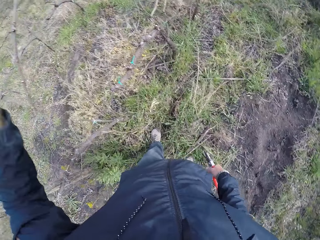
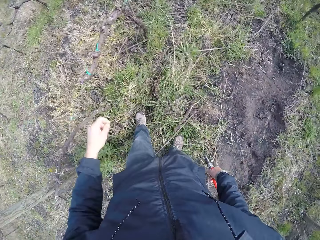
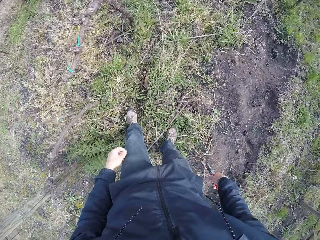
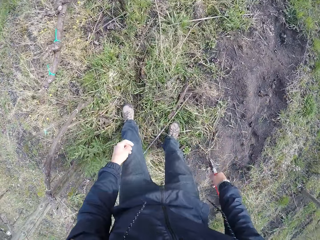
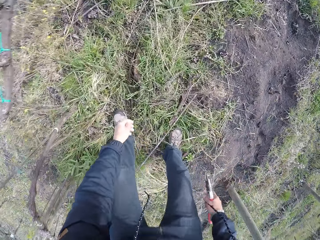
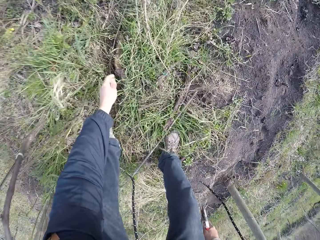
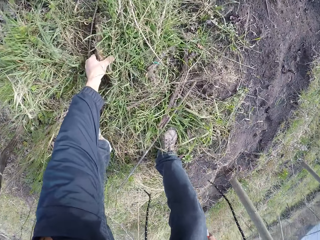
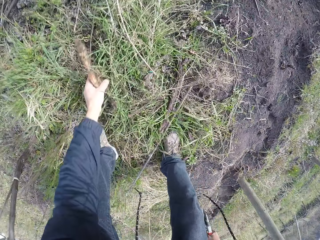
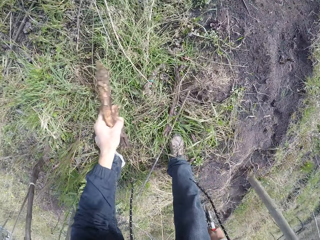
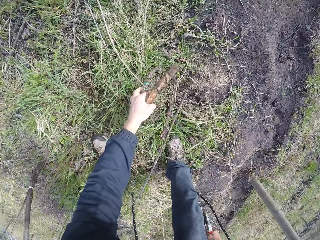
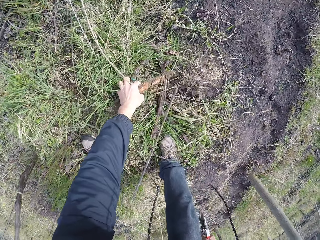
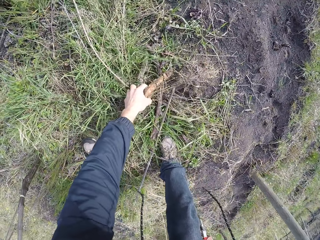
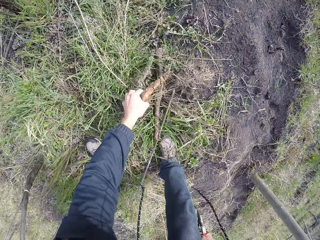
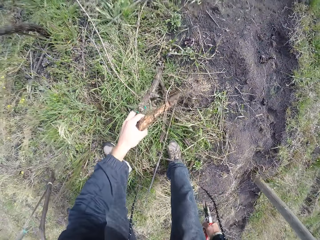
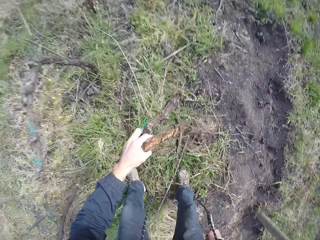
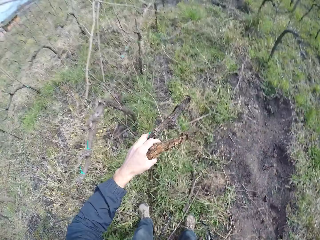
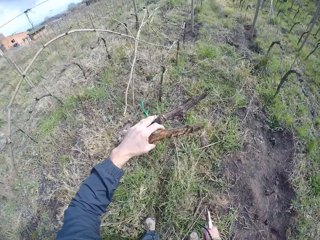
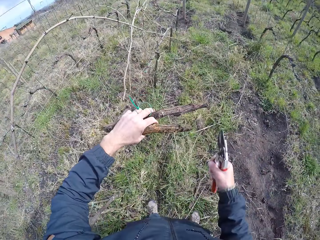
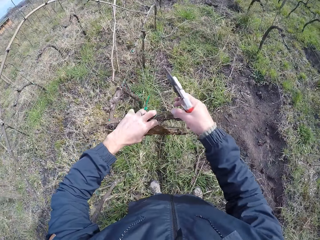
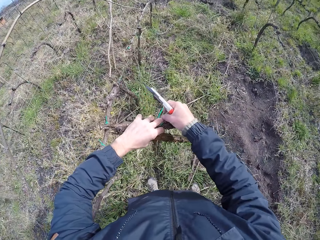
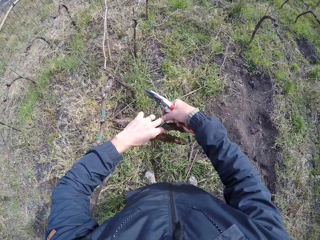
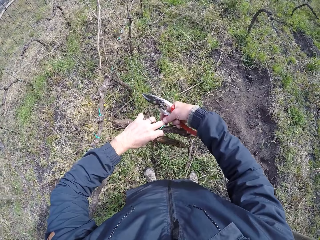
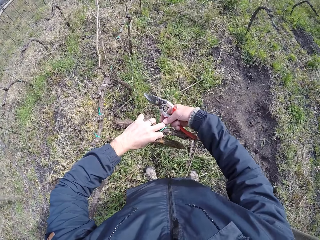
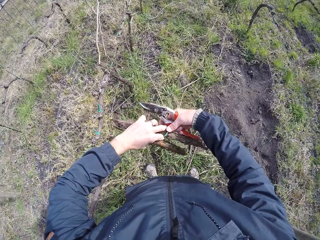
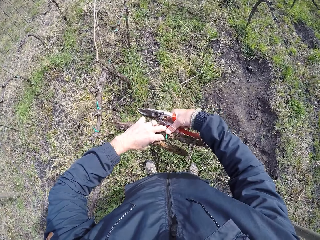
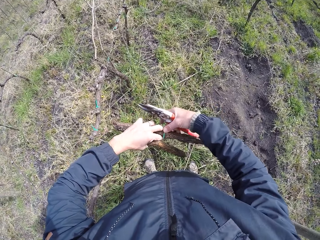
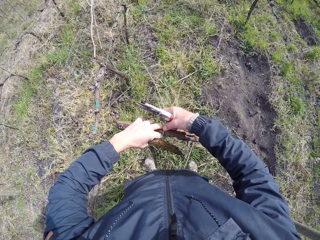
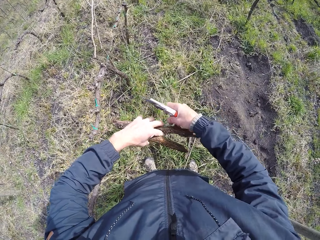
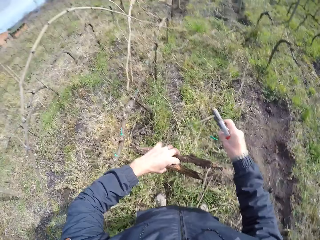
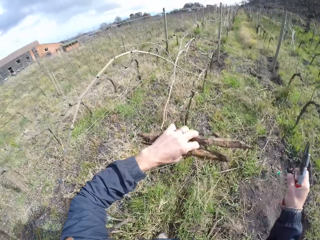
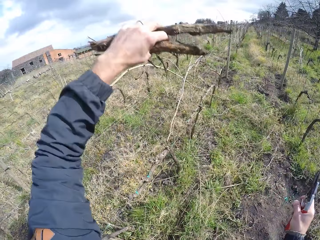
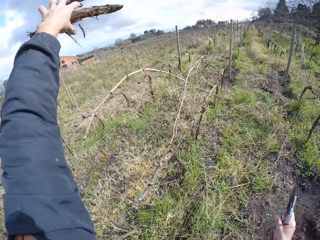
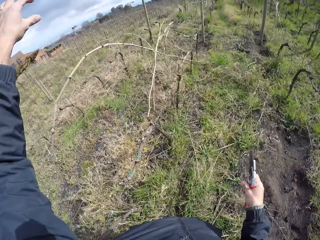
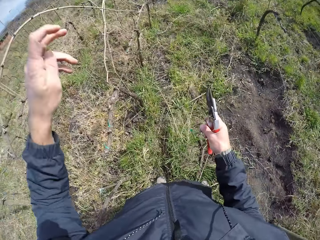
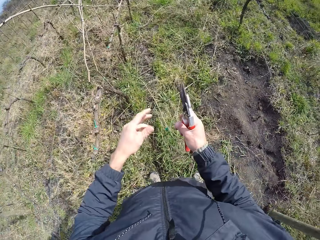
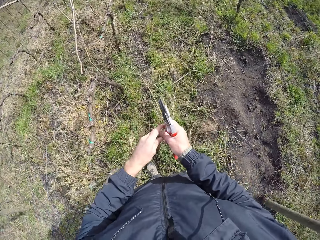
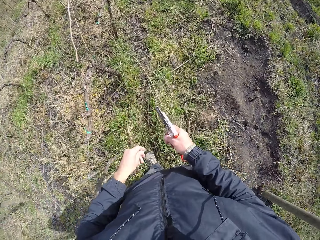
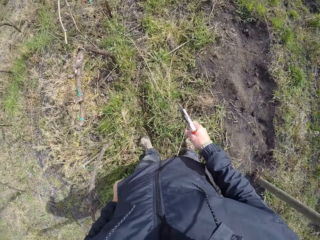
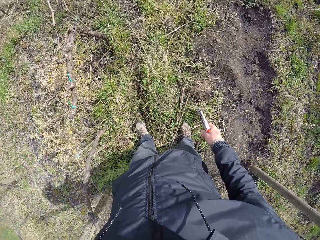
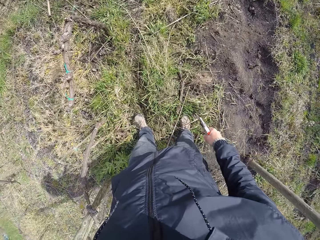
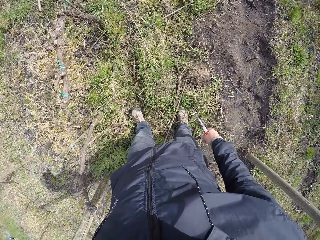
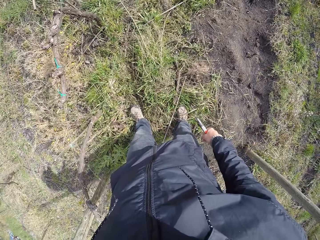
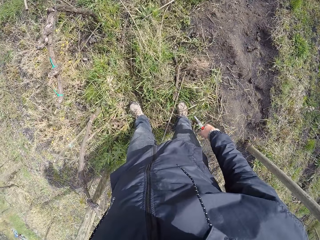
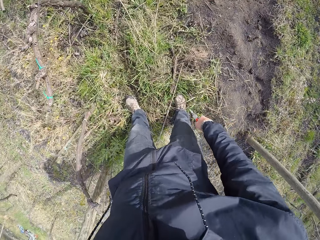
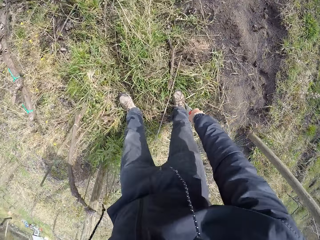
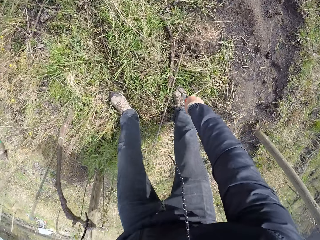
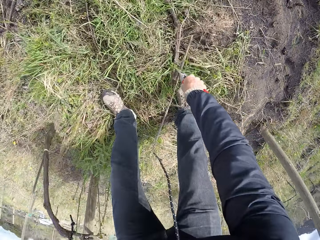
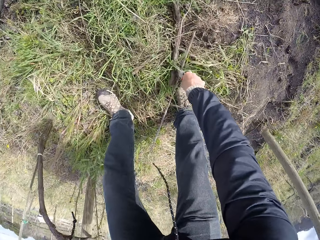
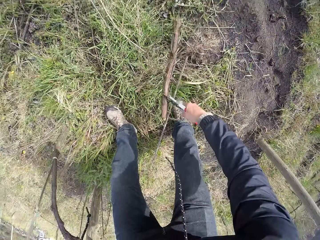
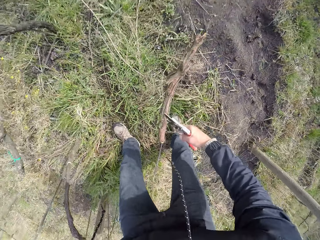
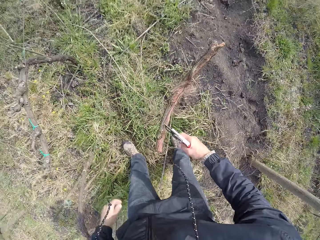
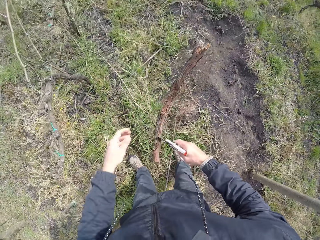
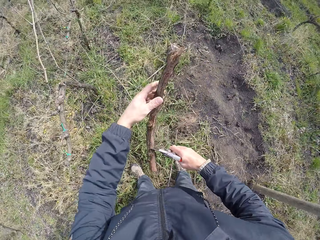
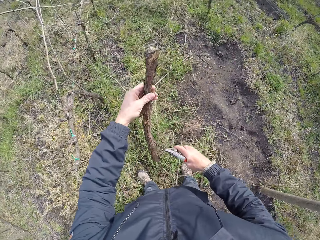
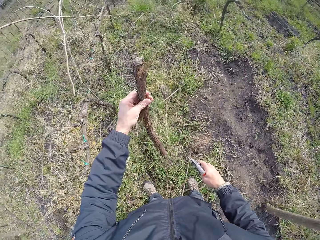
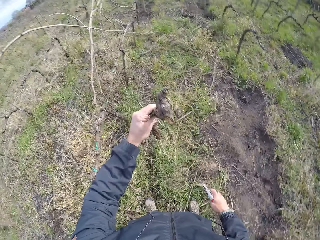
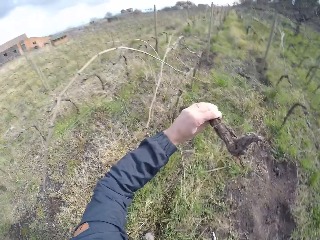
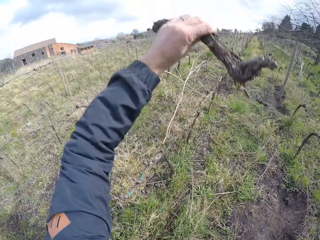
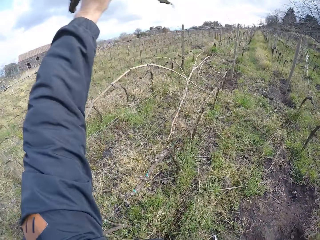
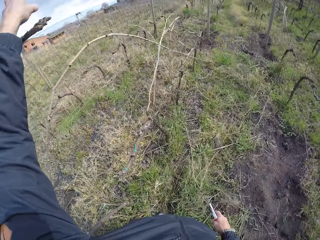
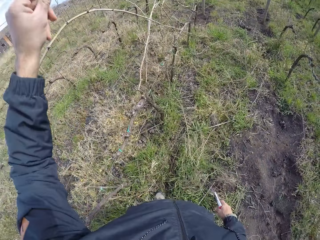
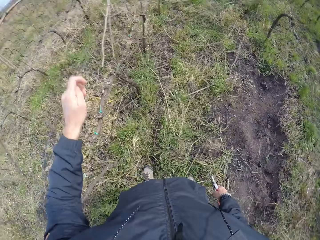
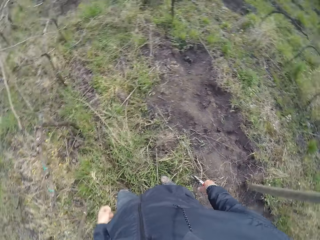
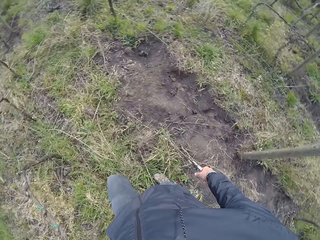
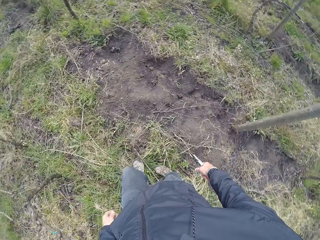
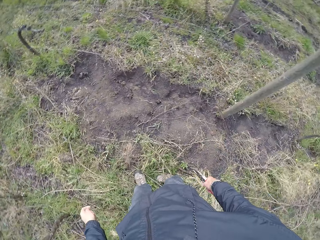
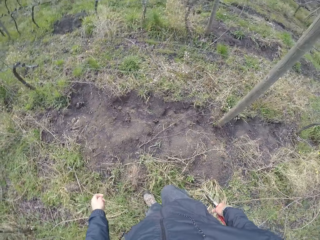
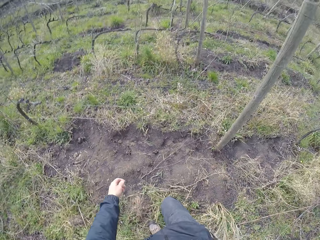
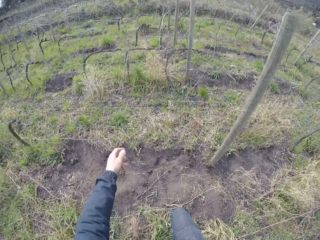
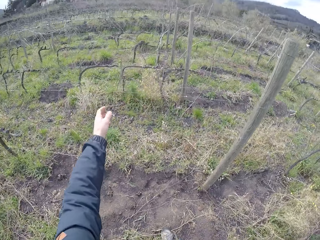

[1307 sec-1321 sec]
The camera wearer drops the piece of wood on the floor with his left hand. He picks the piece of wood from the floor with his left hand. He does it again. He picks a green rubber band on the piece of wood with his right hand. He drops the pieces of wood on the floor with his left hand. He takes the green rubber band in his right hand with his left hand. He picks the piece of wood from the floor with the secateurs in his right hand. He holds the piece of wood with his left hand. He throws the piece of wood on the floor with his left hand.

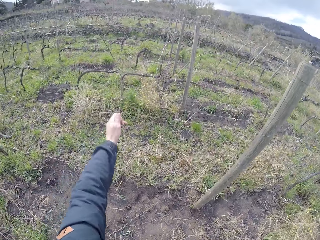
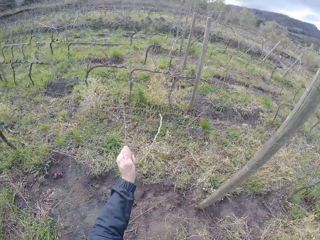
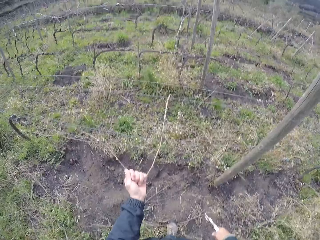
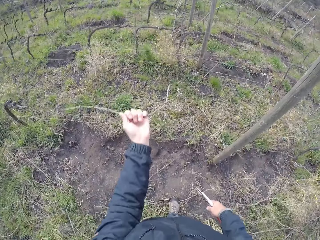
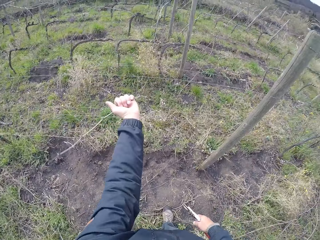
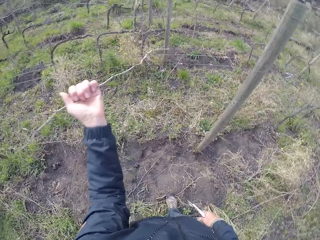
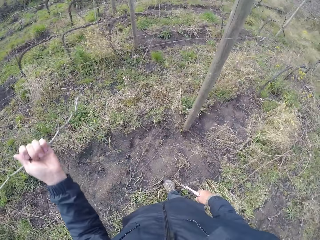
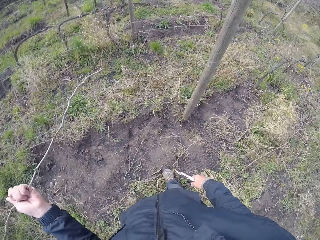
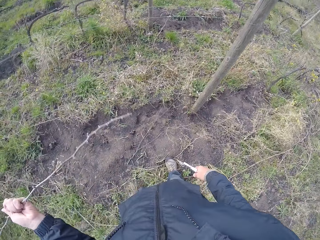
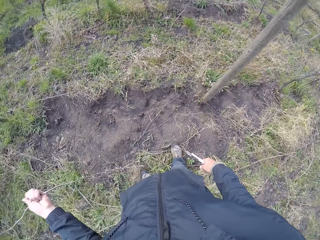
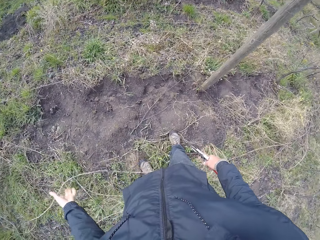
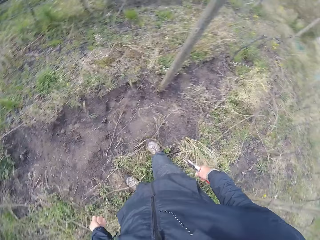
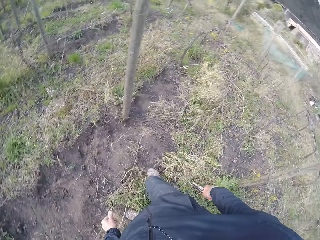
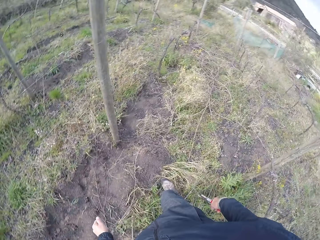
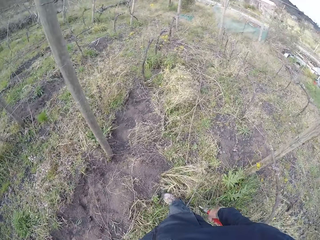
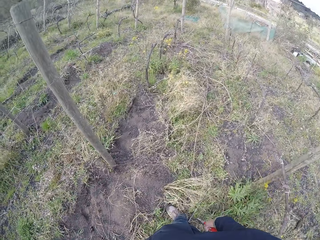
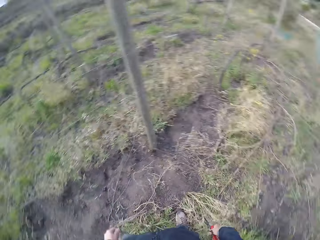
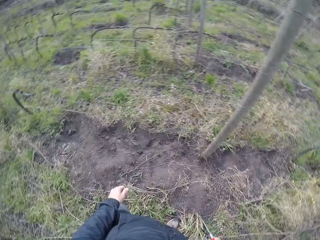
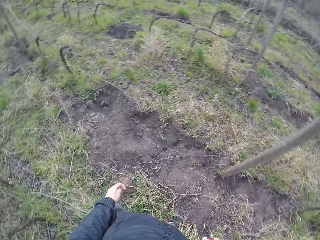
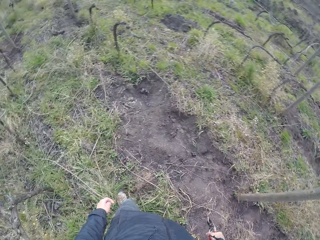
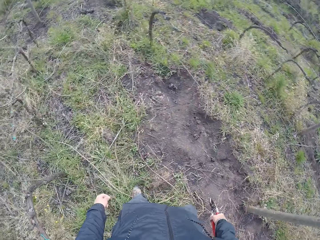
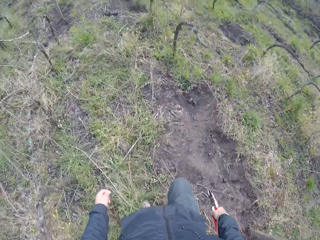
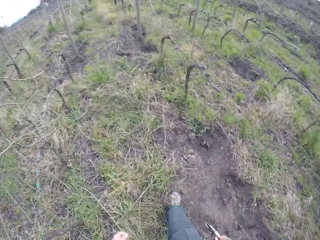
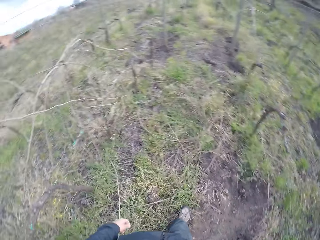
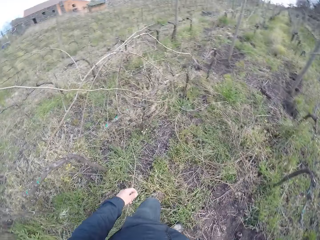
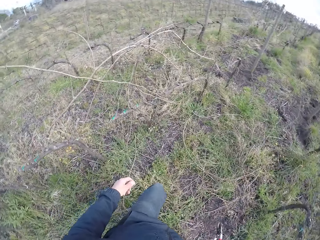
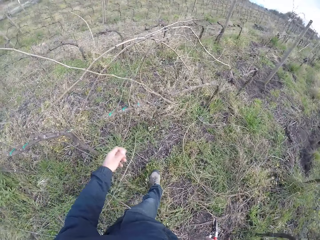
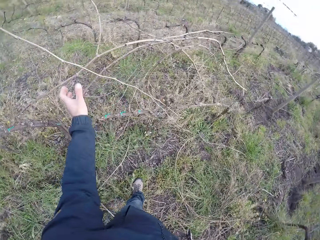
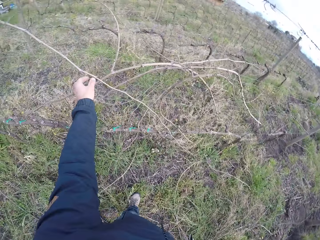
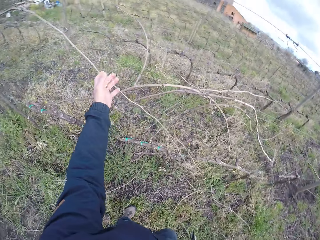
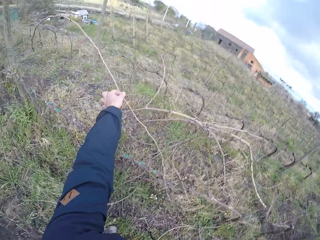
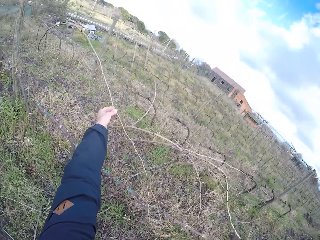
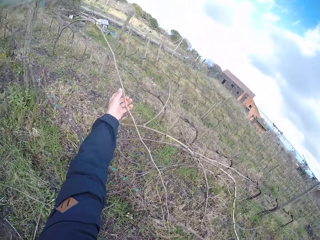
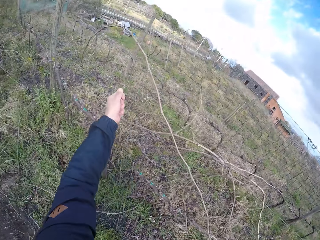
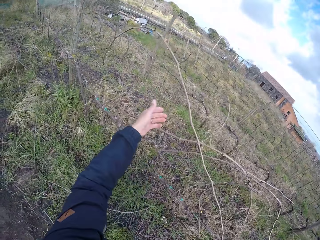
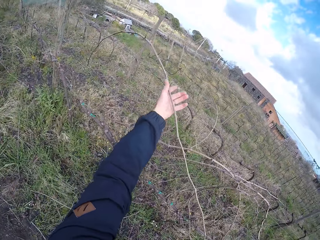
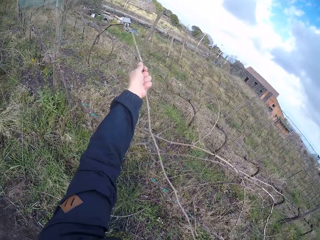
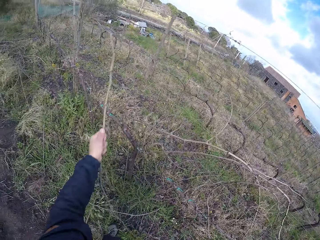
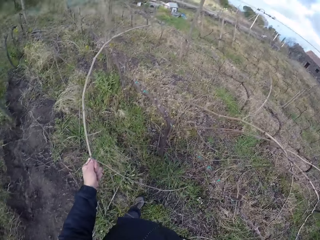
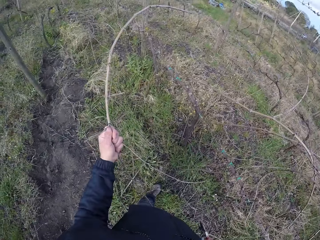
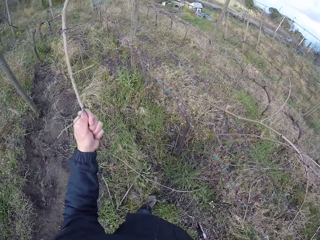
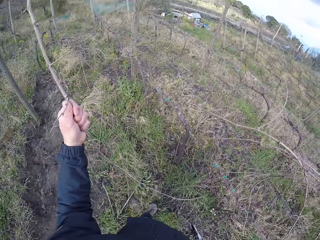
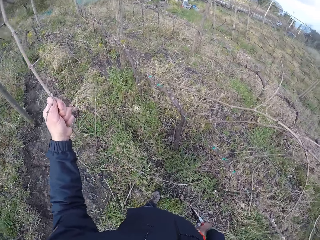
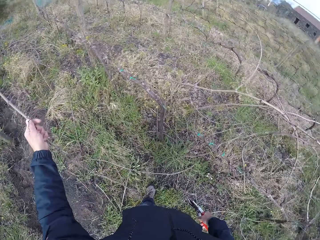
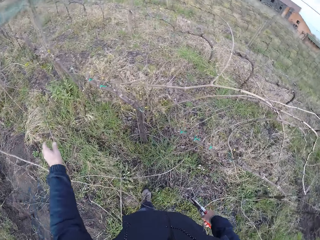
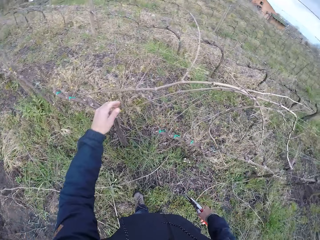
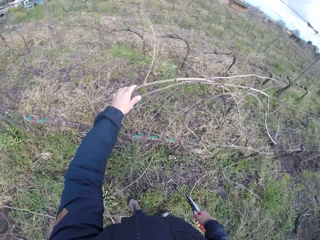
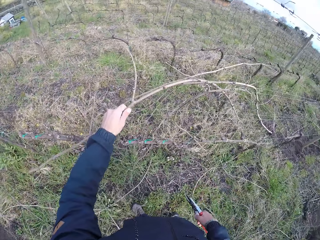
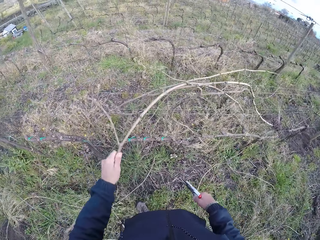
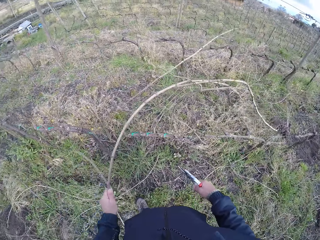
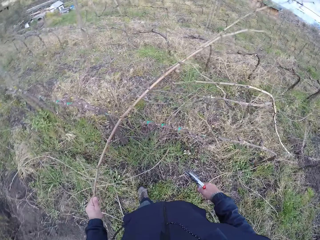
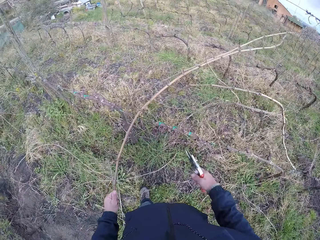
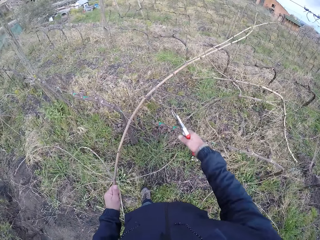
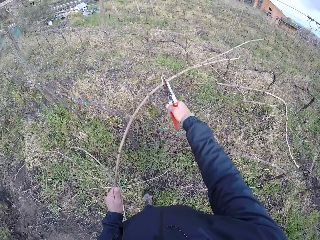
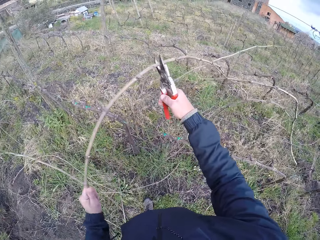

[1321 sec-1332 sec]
The camera wearer pulls a piece of wood or branch on the fence with his left hand. He picks the branch. He throws the piece of wood on the floor with his left hand. He looks around the area. He pulls a piece of wood on the fence with his left hand and picks the branch. He throws the piece of wood on the floor with his left hand. He pulls a piece of wood on the fence with his left hand and picks the branch.
